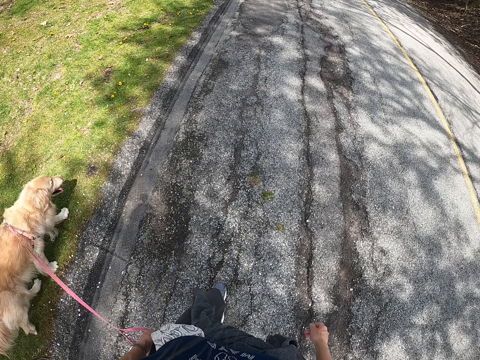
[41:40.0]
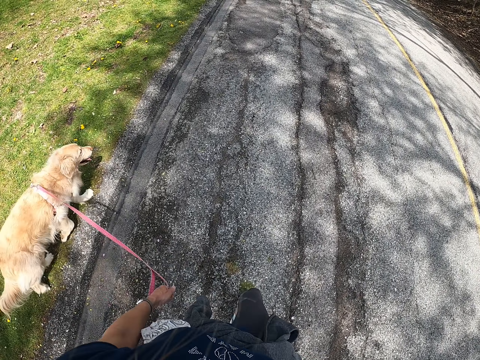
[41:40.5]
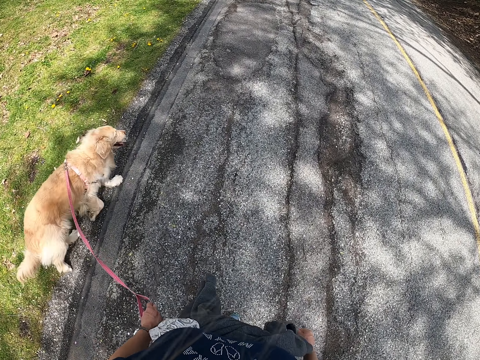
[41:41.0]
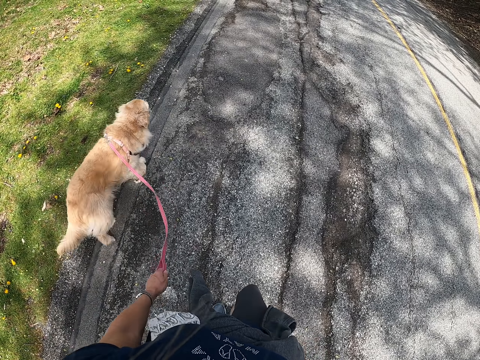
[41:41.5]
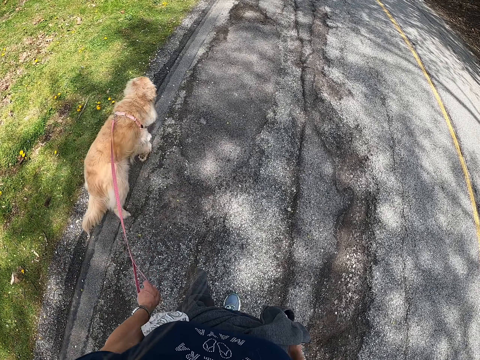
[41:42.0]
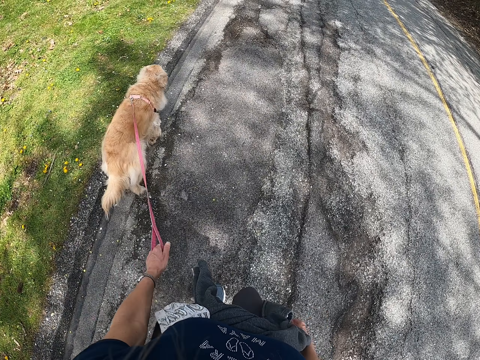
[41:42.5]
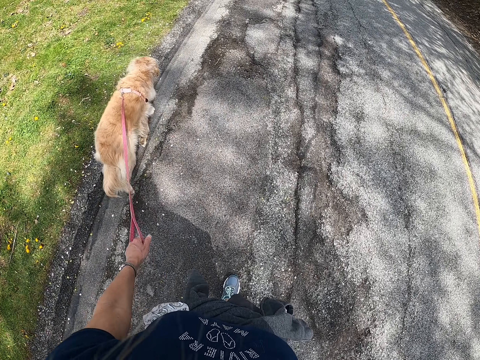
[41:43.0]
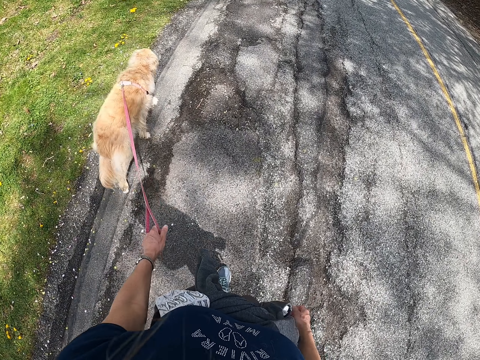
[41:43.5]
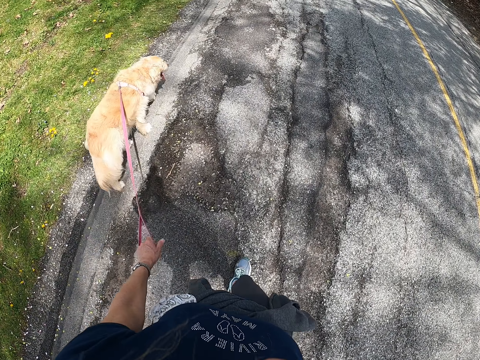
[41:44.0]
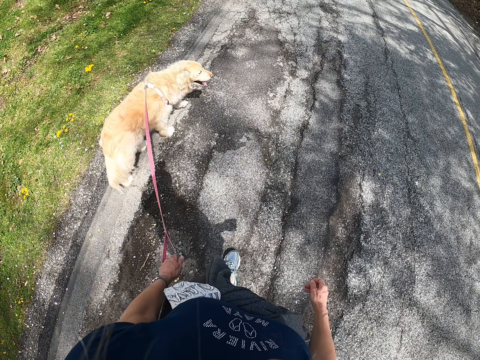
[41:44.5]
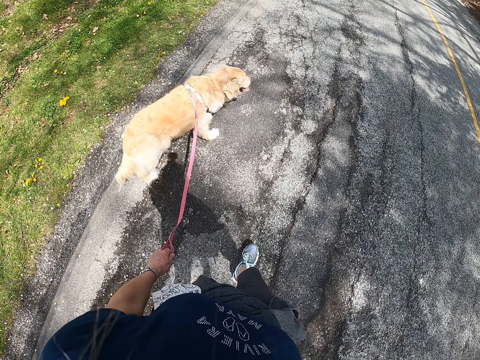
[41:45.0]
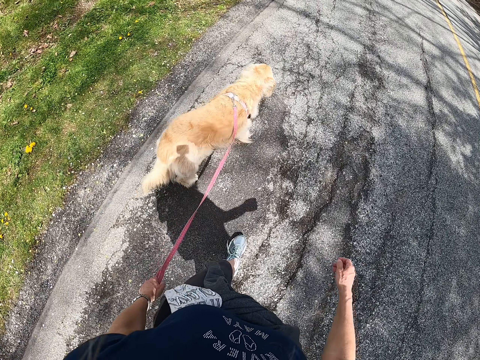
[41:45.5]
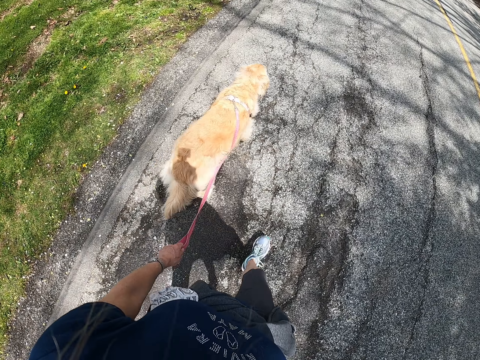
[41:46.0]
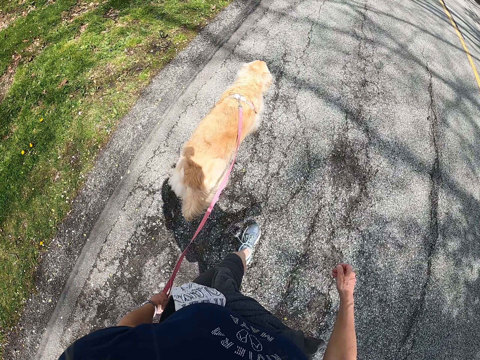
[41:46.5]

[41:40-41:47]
The camera wearer walks on the pavement.

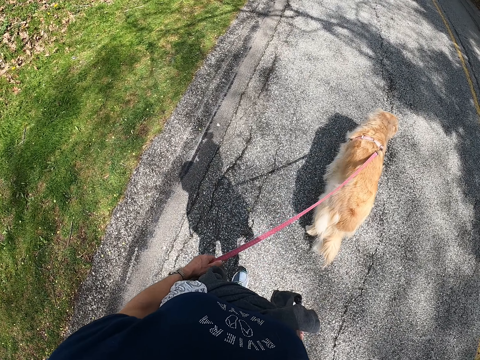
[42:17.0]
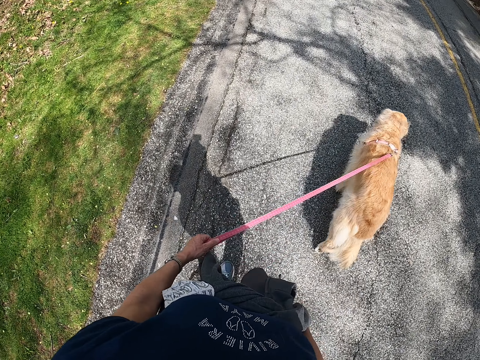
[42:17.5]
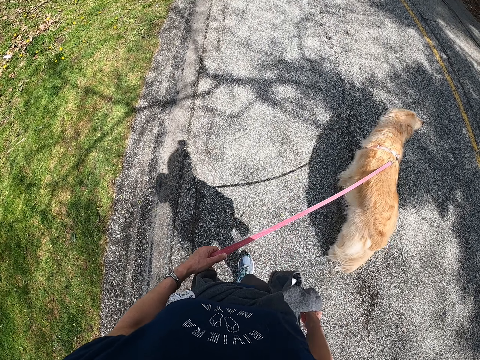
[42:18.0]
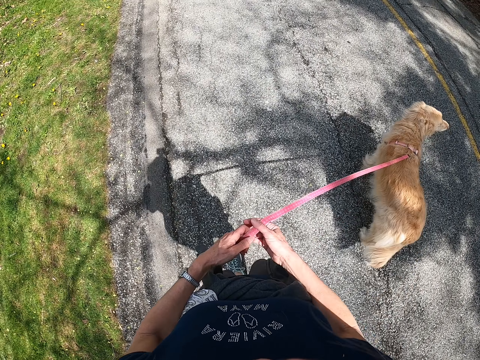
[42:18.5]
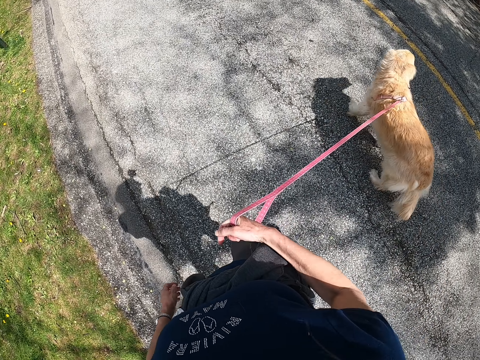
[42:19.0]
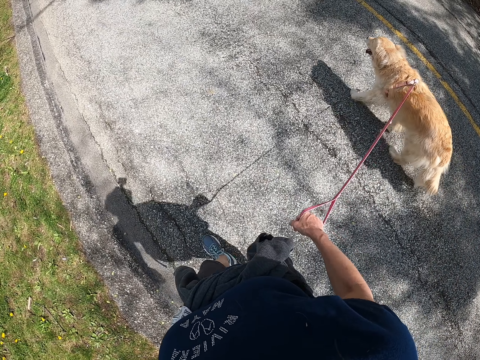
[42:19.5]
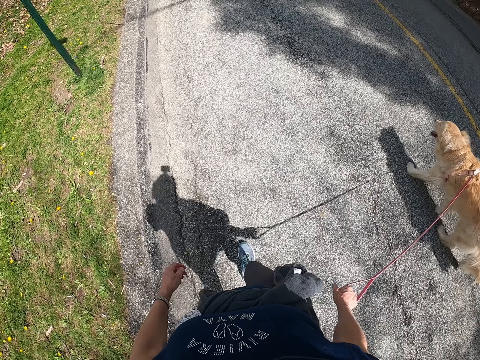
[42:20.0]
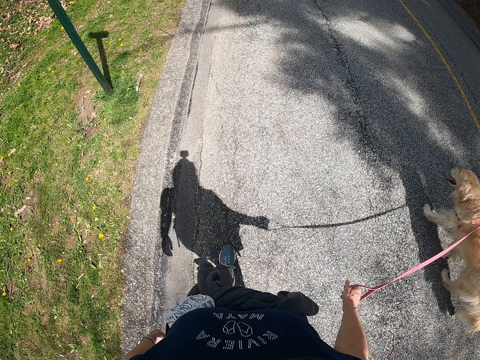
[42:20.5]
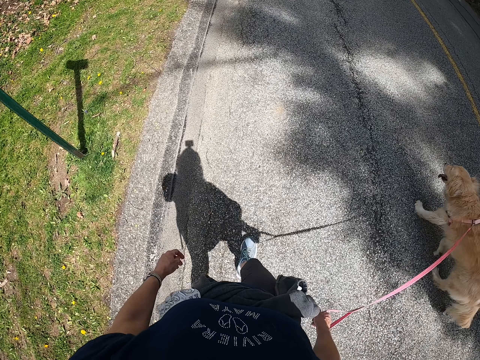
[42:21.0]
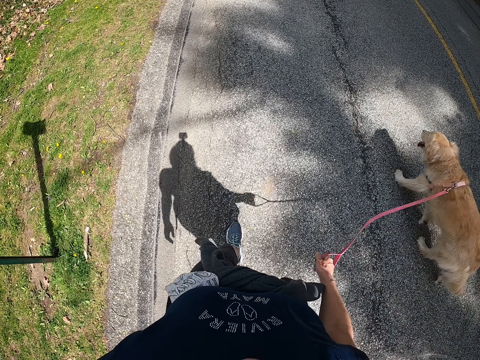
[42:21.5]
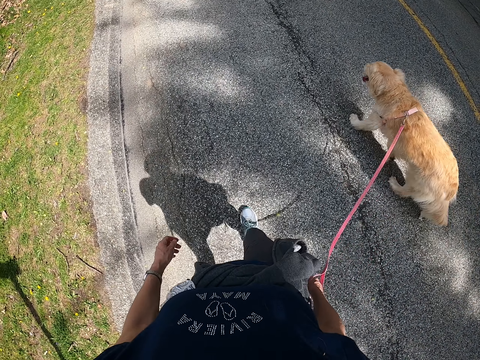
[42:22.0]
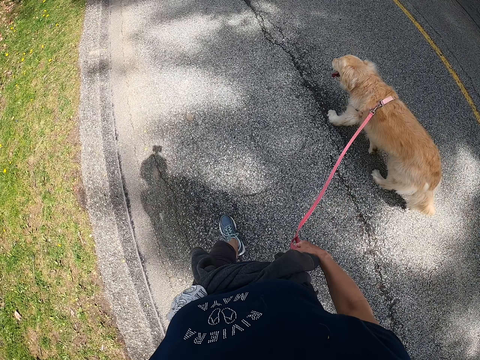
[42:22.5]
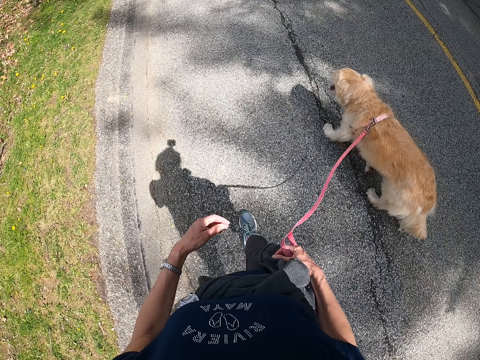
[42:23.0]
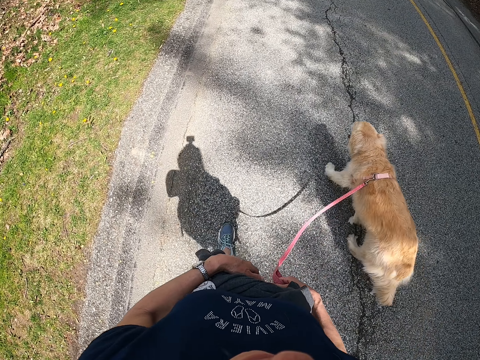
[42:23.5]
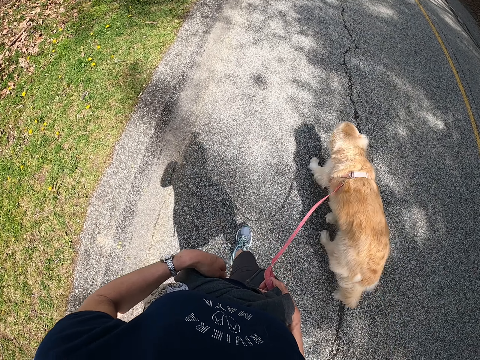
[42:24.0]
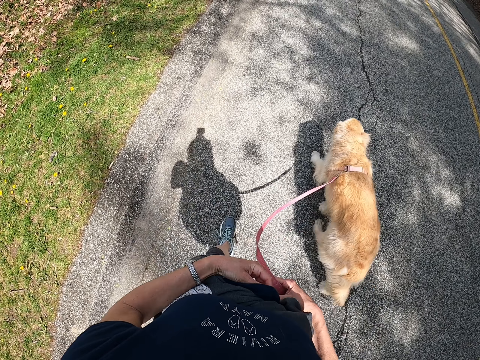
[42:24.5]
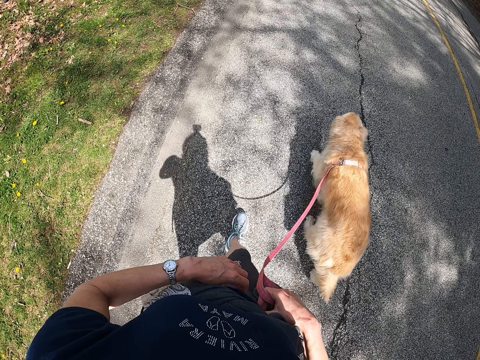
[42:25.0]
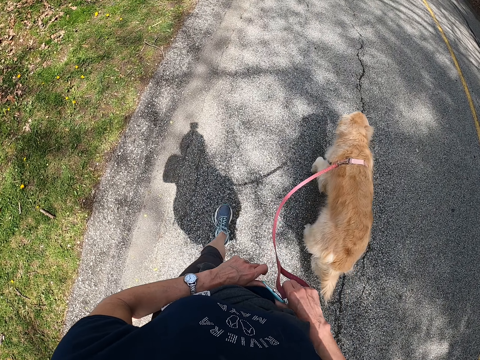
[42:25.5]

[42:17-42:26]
The camera wearer moves the dog leash to his right hand. He walks along a road with his dog.

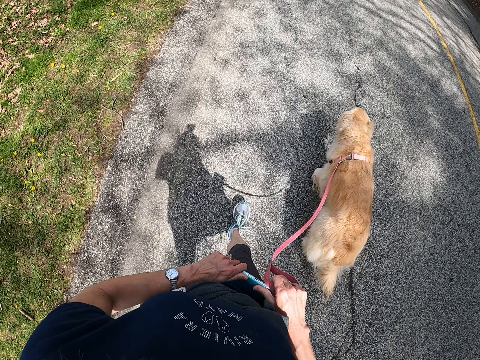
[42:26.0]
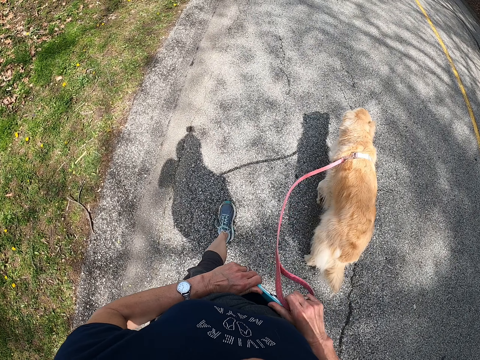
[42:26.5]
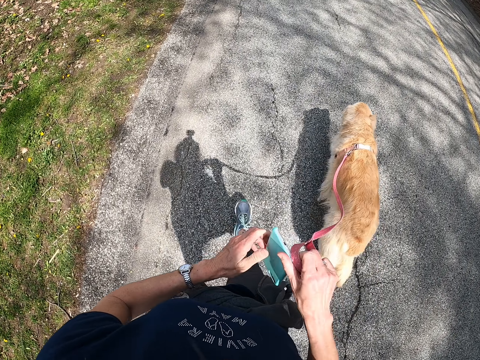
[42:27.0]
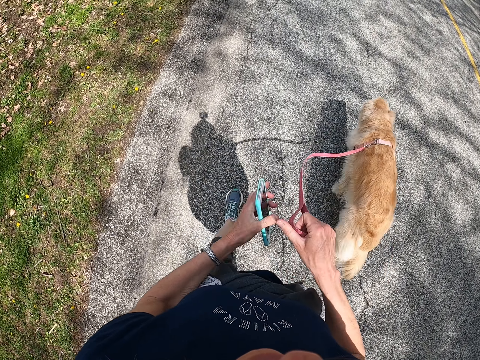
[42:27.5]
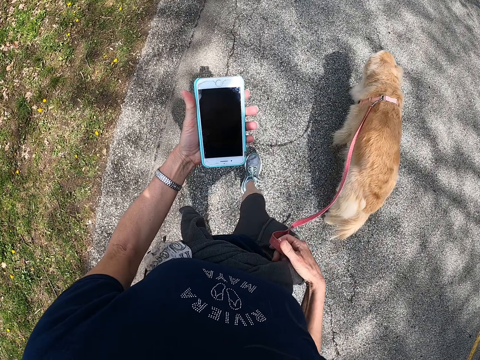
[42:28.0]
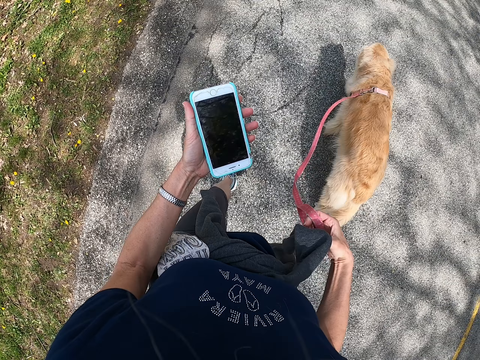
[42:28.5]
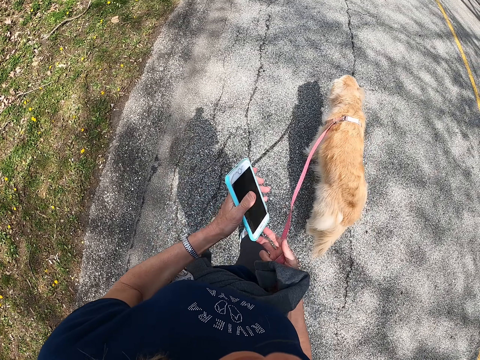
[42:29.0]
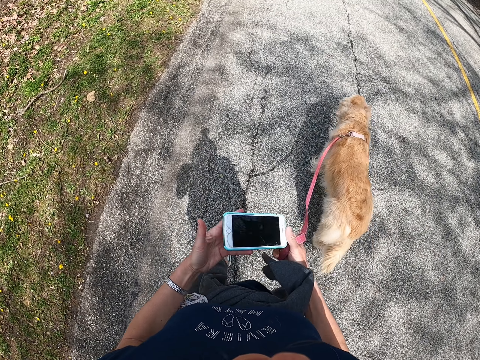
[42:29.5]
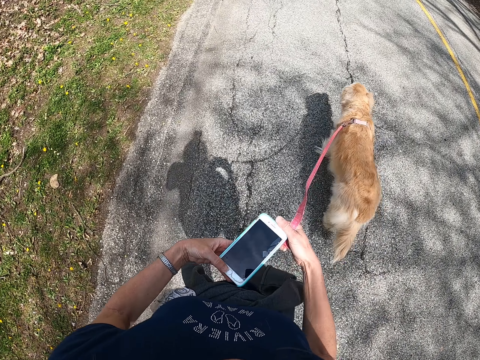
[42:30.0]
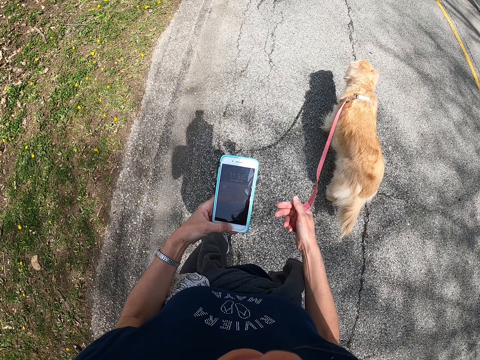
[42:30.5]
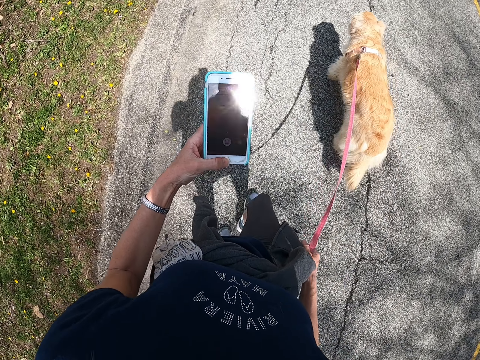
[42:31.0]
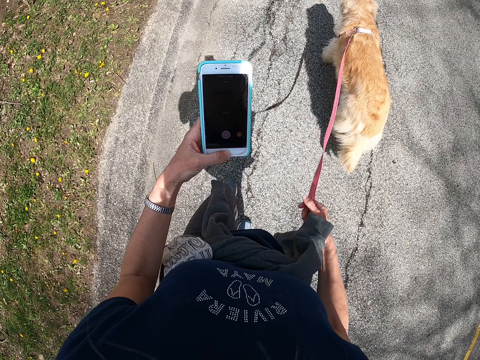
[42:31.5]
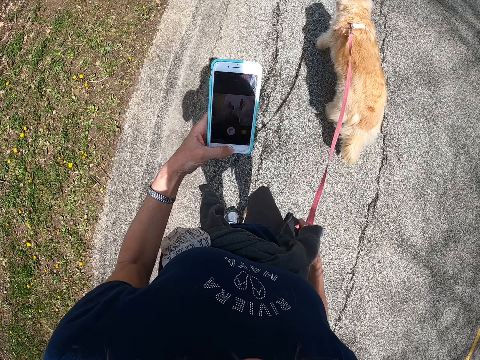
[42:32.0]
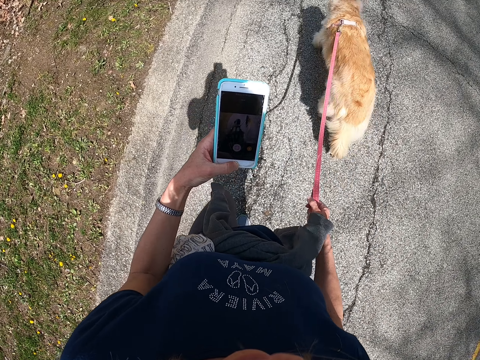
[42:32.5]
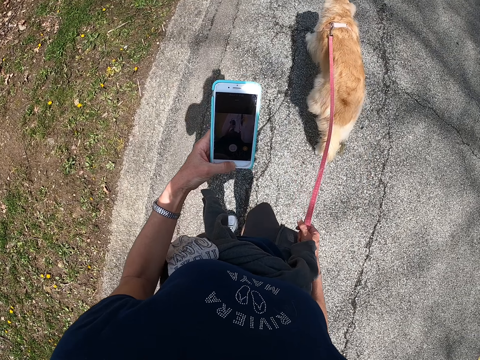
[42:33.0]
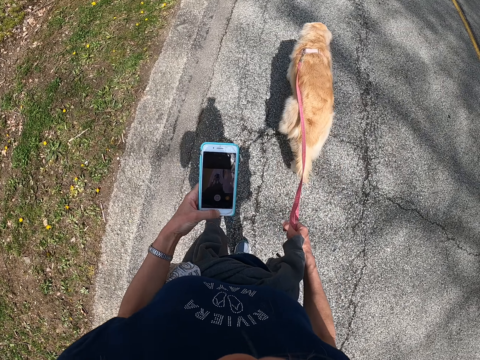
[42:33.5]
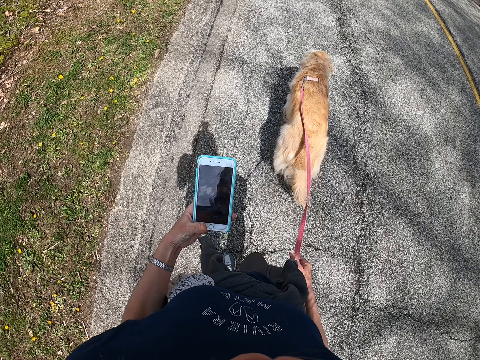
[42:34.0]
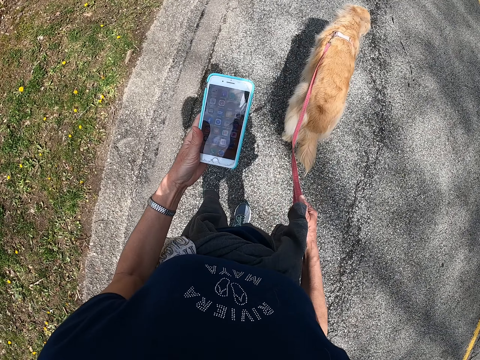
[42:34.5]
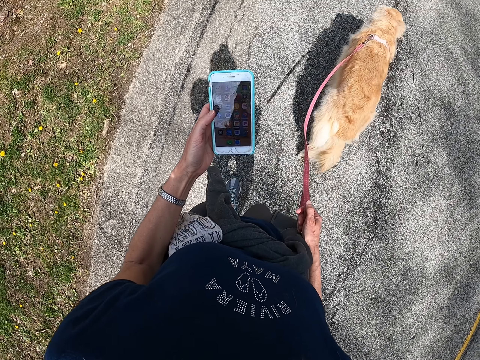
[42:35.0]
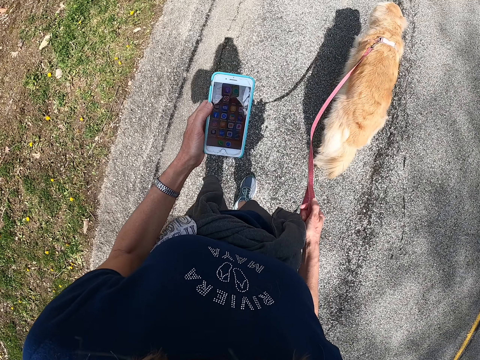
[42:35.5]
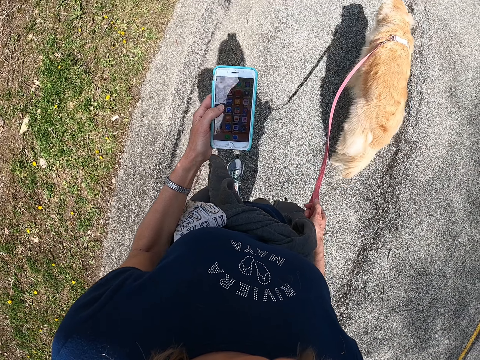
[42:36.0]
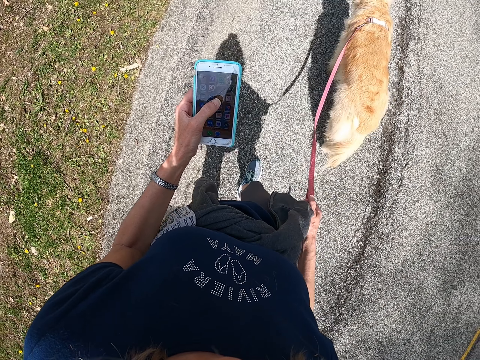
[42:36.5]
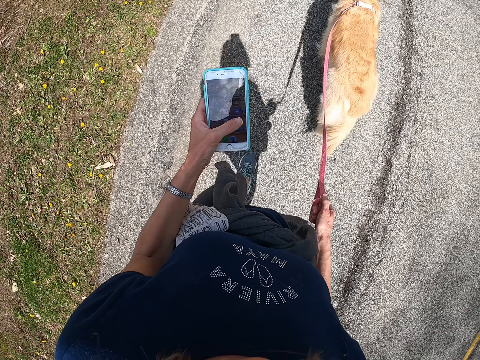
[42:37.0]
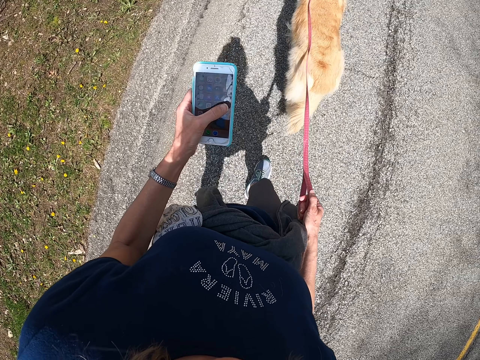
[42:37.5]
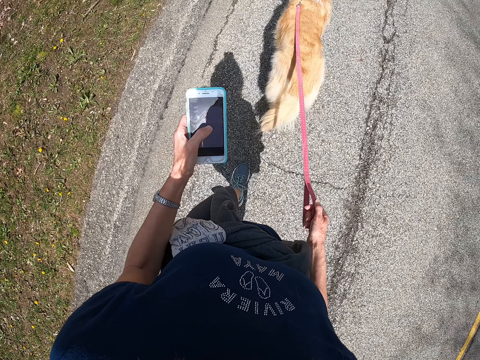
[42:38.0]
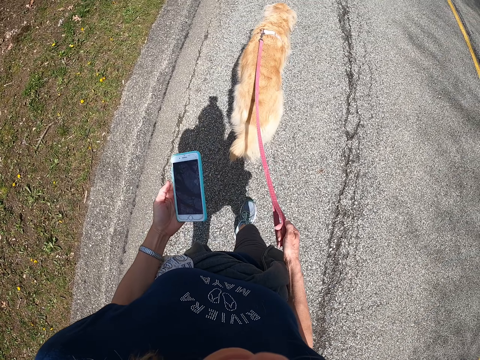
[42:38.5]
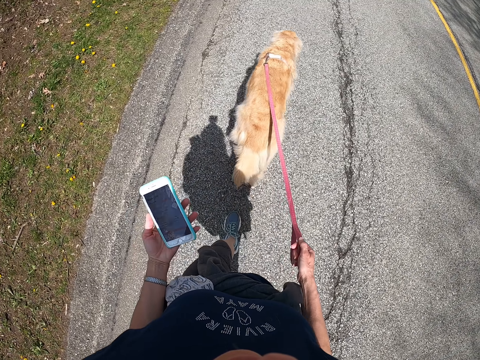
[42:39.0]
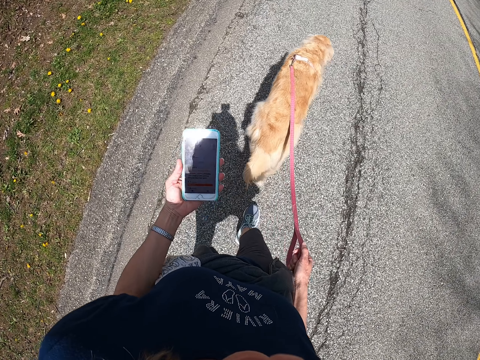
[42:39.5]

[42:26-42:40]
The camera wearer opens the waist bag. He removes his phone from his pockets or the bag. He lifts his phone. He holds his phone using both hands. He moves his phone to his left hand. He lifts his phone. He operates his phone.
